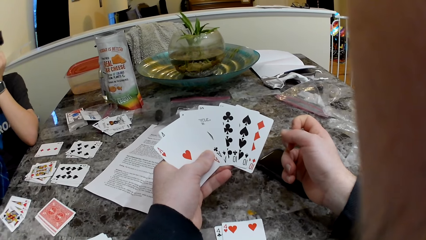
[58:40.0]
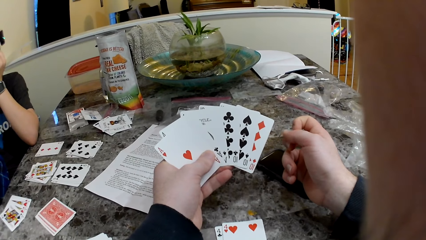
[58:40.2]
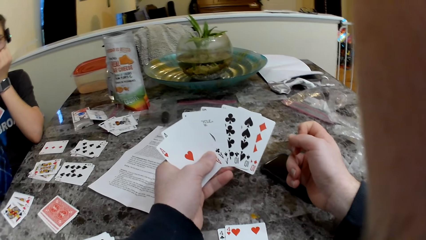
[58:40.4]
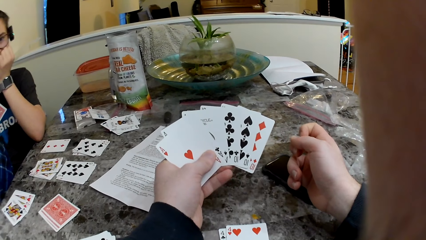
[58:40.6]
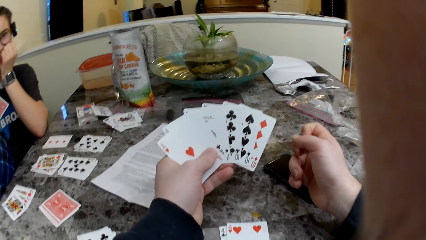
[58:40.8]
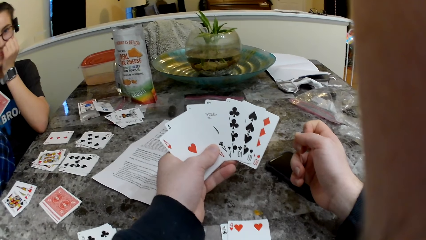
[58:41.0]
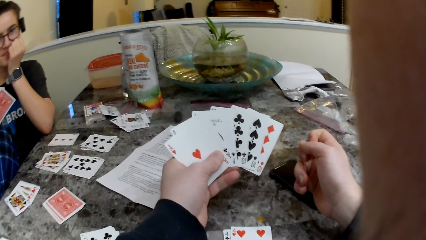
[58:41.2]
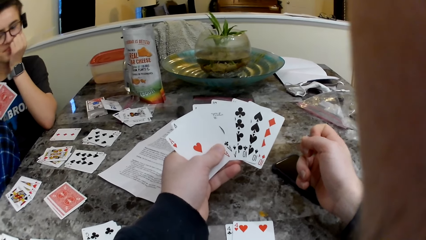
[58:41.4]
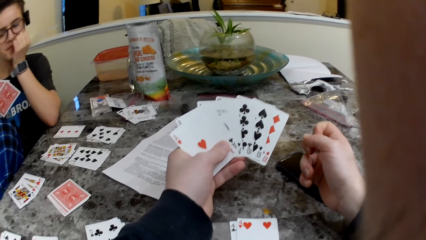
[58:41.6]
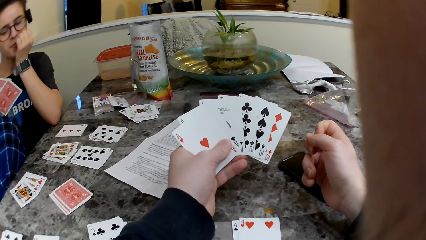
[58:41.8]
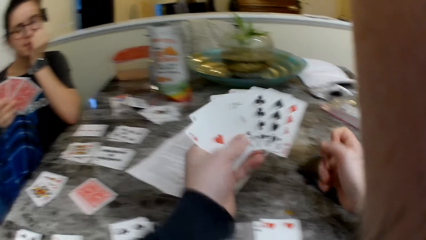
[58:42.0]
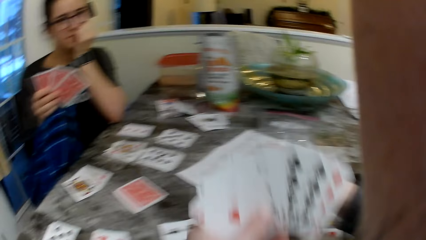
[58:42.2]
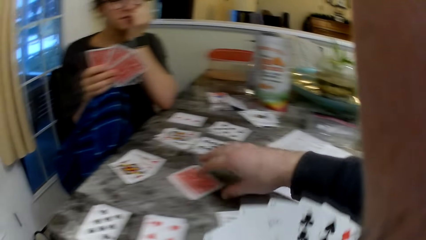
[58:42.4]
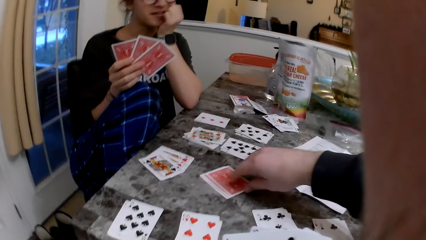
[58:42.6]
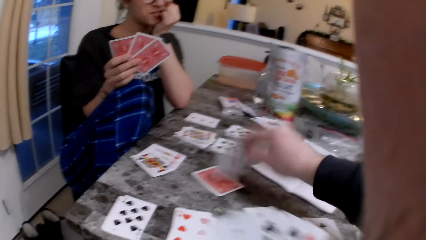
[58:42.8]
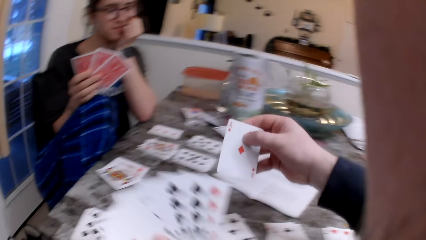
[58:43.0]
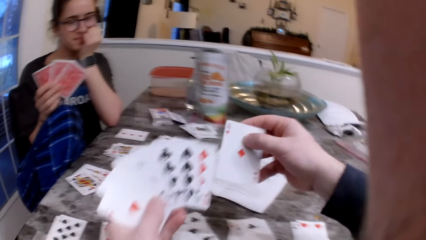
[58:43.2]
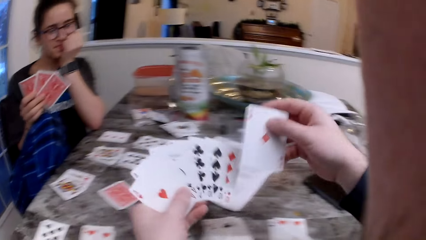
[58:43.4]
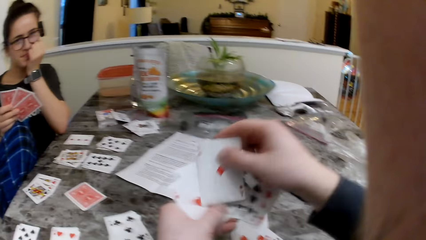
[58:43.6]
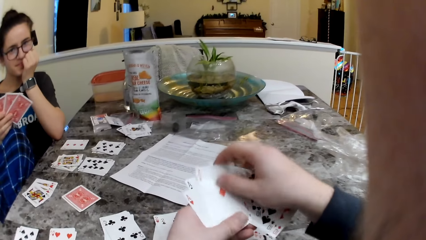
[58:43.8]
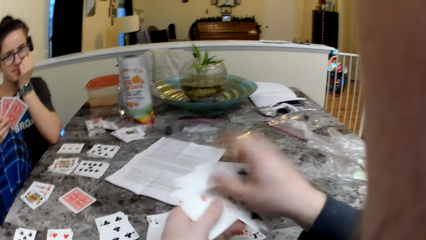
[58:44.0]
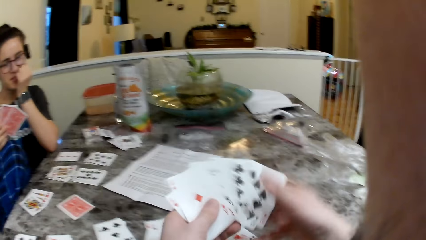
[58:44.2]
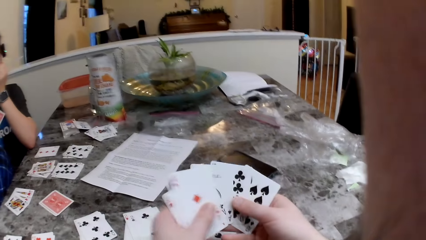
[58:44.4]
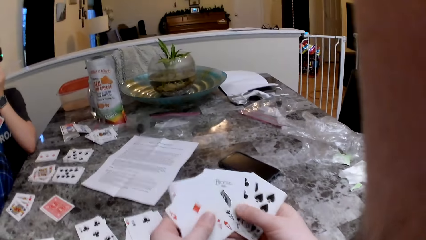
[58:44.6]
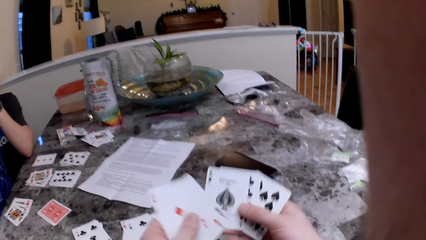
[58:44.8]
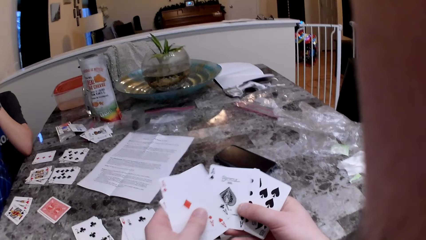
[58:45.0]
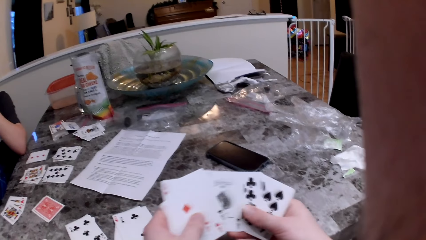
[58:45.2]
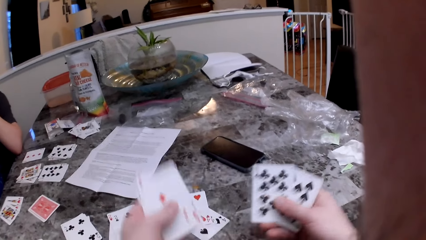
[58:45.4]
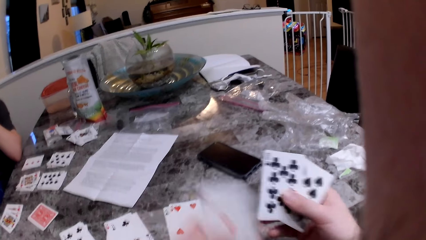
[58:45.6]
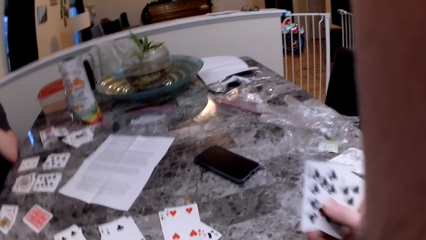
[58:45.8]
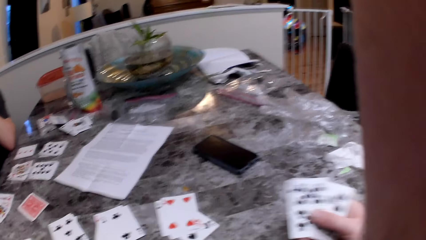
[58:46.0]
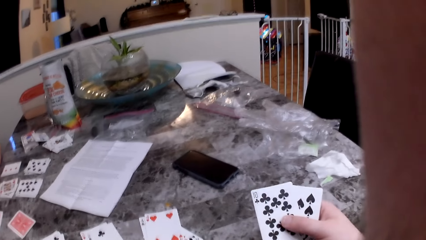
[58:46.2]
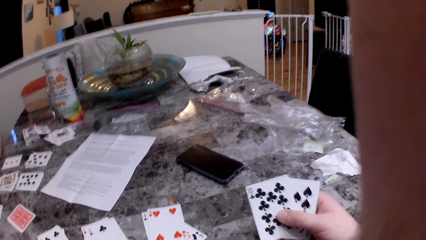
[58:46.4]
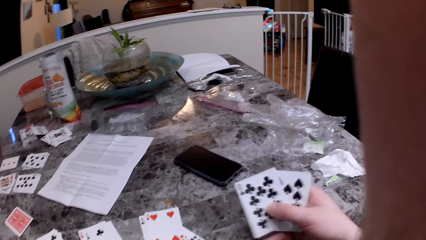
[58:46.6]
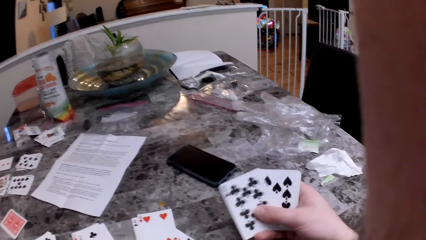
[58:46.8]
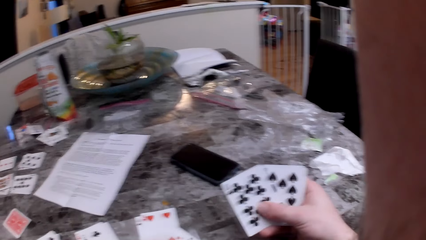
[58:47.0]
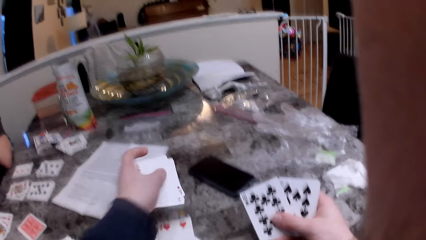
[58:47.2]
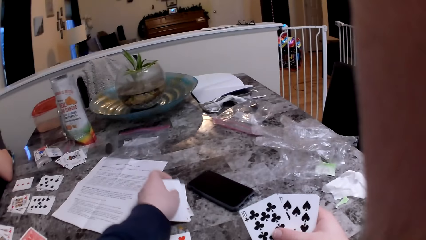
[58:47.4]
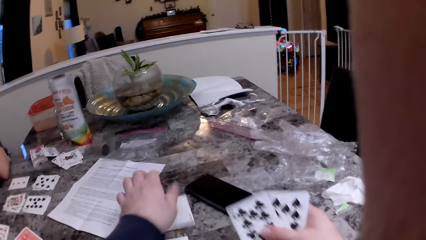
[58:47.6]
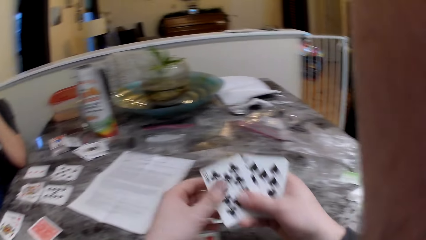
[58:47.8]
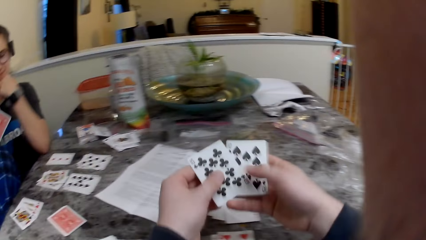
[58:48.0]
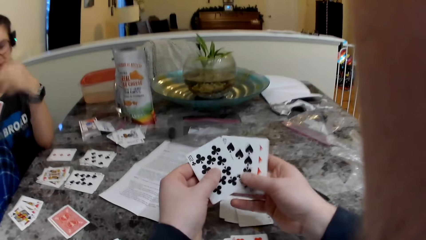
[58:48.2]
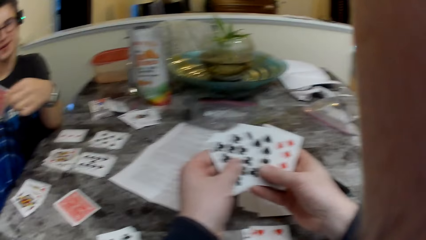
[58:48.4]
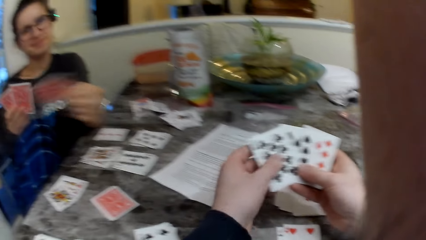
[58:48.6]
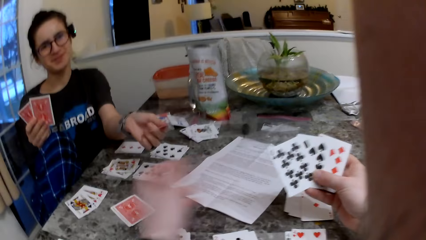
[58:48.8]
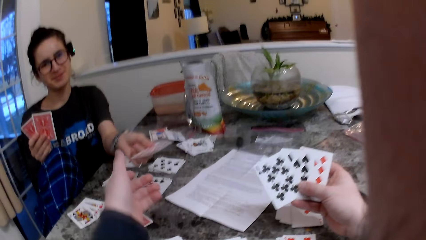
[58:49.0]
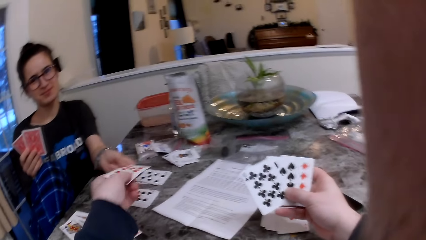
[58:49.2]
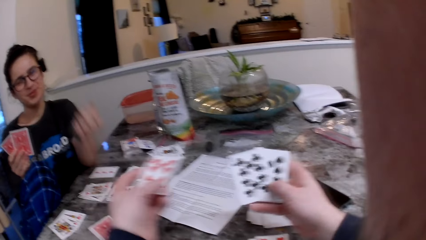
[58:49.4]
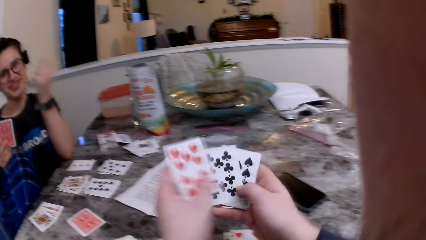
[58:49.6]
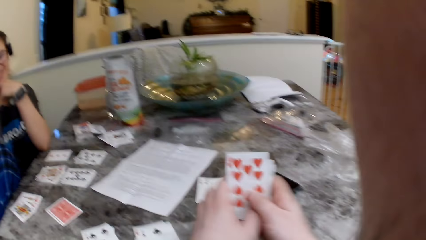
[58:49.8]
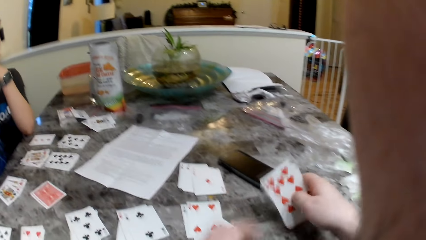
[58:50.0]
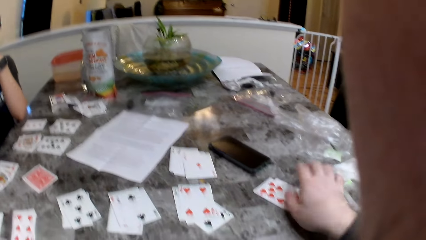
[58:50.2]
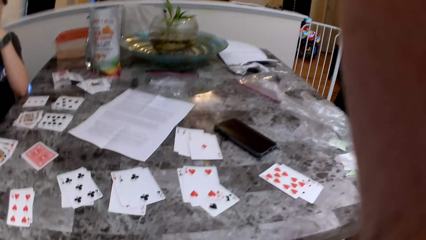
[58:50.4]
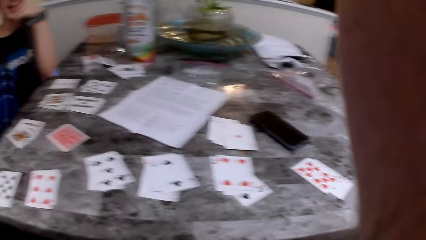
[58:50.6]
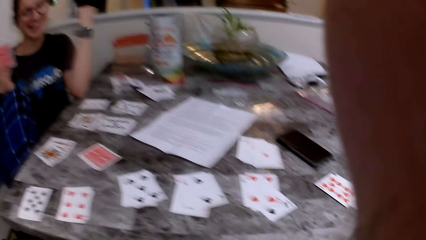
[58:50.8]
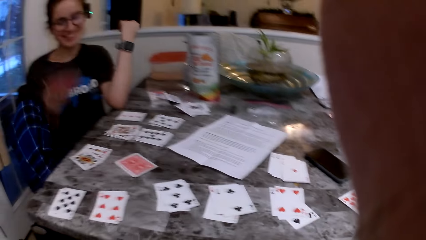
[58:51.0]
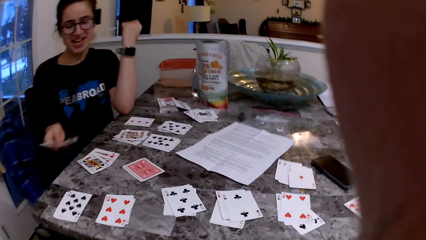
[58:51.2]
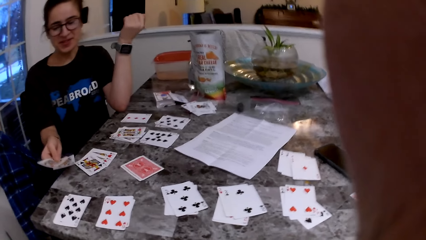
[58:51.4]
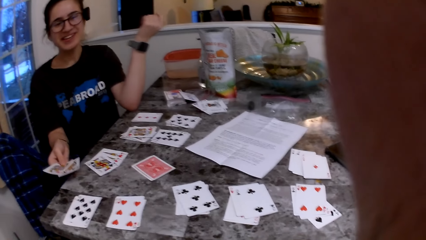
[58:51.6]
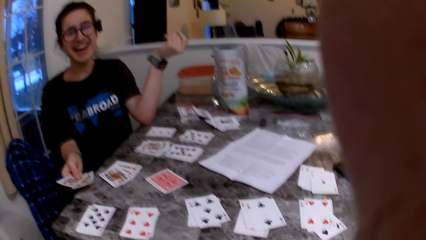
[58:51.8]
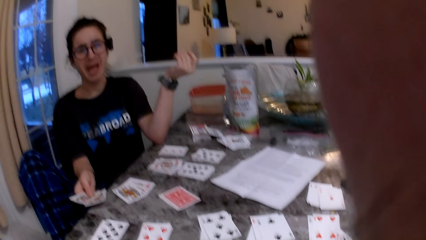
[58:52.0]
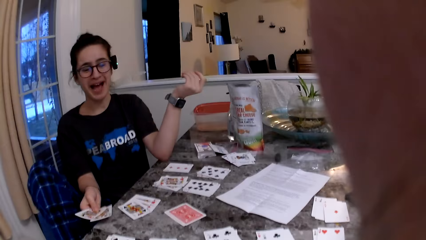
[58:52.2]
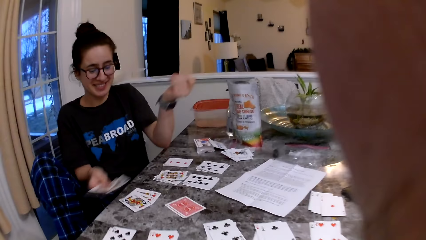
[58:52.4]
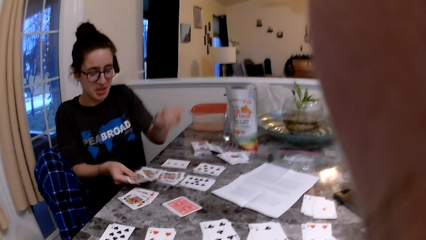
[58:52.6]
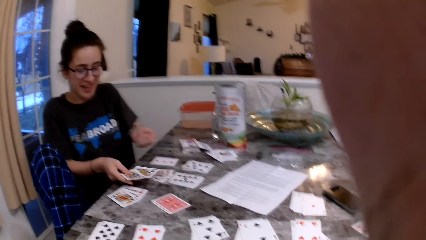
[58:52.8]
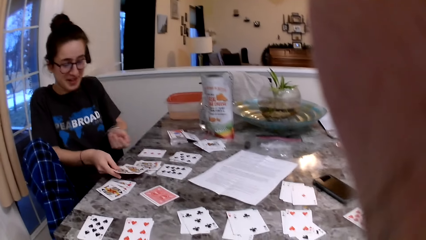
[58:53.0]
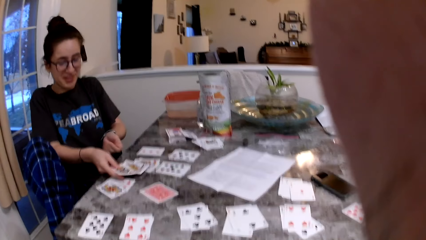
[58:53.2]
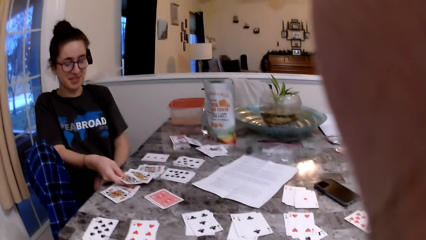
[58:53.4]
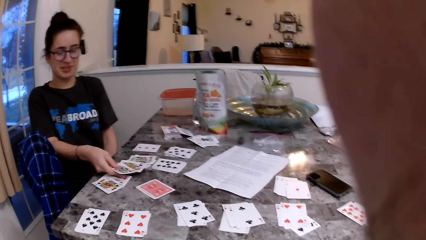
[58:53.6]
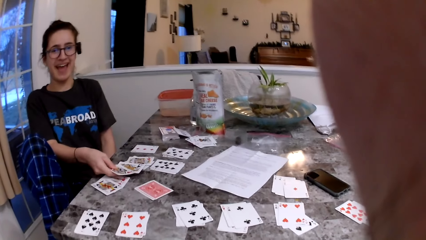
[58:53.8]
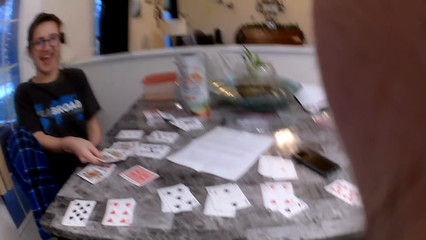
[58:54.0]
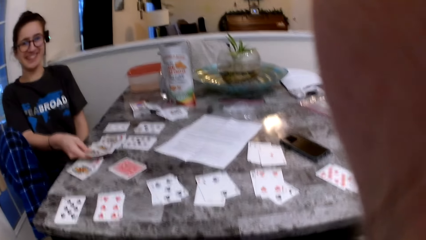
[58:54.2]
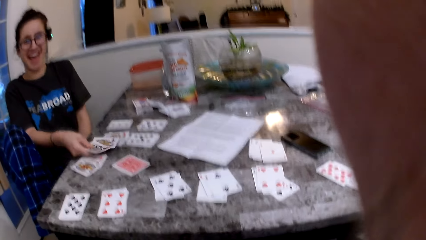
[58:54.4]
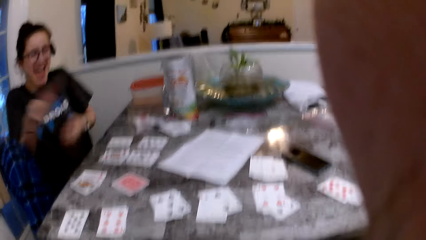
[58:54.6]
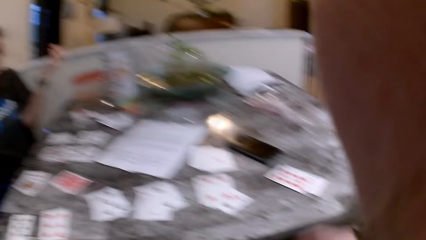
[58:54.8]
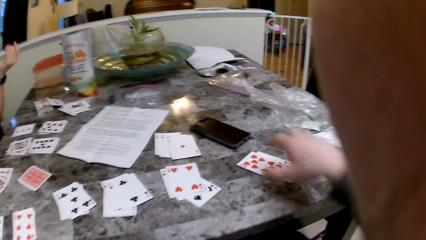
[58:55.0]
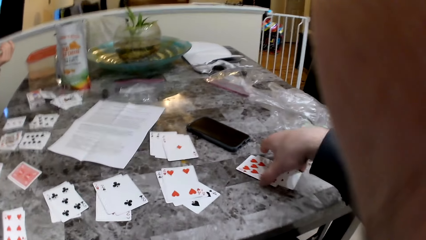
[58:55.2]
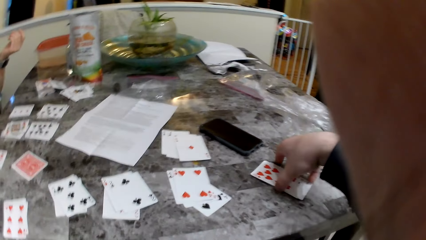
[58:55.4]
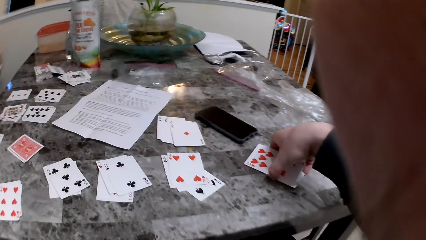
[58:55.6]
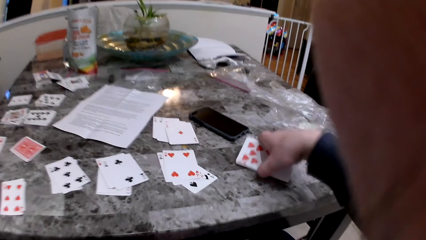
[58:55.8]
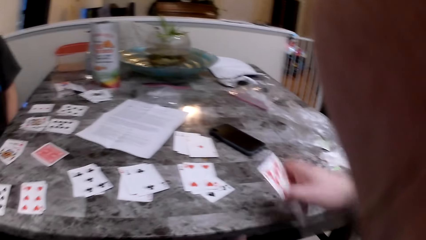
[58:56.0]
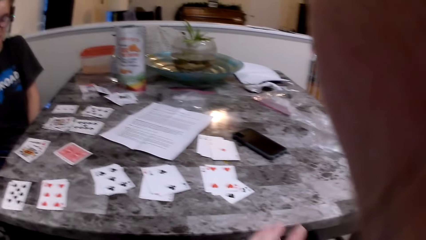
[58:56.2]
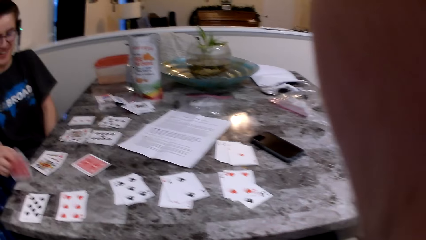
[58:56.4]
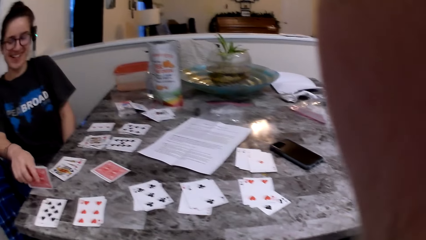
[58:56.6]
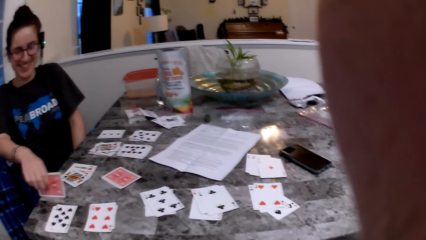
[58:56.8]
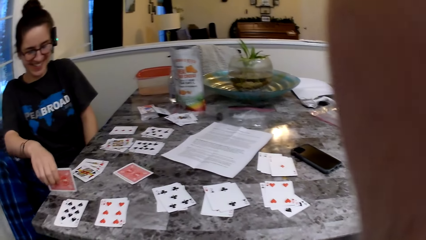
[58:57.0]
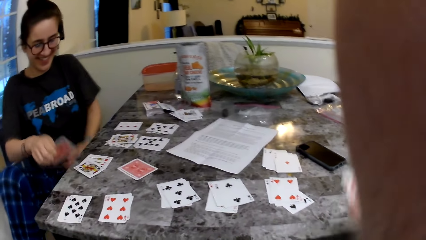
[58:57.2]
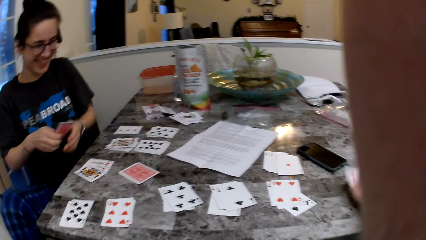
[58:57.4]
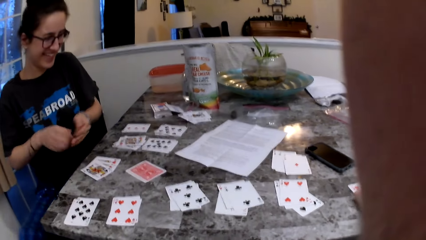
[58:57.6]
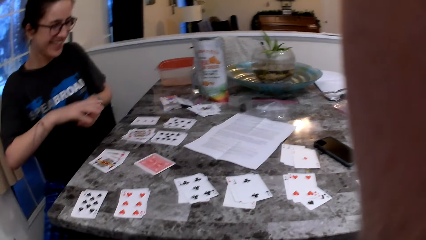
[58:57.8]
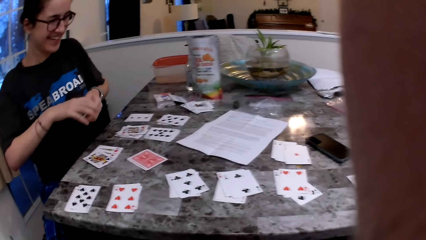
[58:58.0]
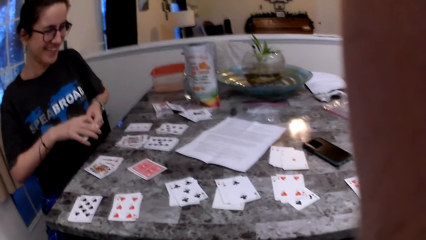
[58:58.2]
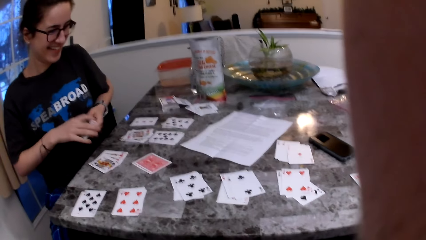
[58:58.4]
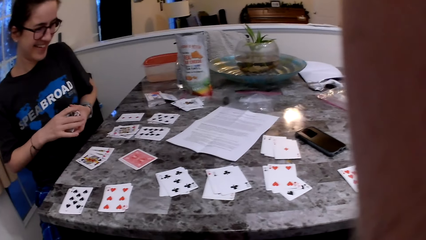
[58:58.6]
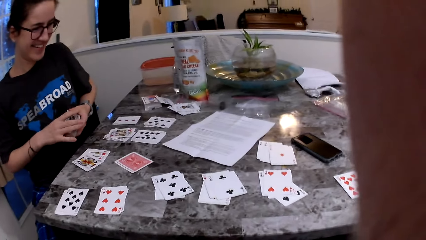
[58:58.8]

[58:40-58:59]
A woman responds to the camera wearer. The camera wearer talks to the woman. The woman responds to the camera wearer. The camera wearer picks a card from the deck of cards on the table with his right hand. The woman speaks to the camera wearer. The camera wearer sorts cards, and places some cards on the table with his left hand. He sorts cards. The woman picks a card. The woman stretches a card to the camera wearer with her left hand. The camera wearer collects the card from the woman with his left hand. He puts cards together, and places the cards on his right hand on the table. The woman shows the cards on her right hand. The woman holds cards on a table. The woman moves hands. The camera wearer picks cards. The woman holds cards on the table. The woman holds cards with hands.
